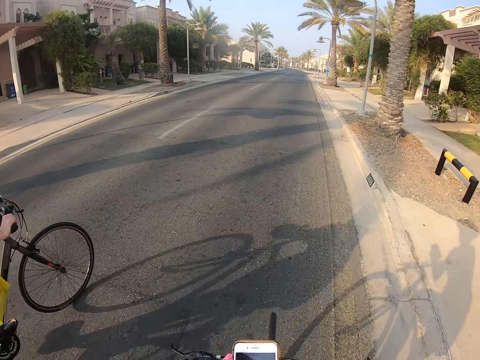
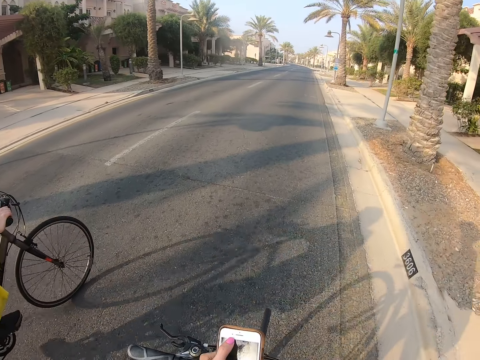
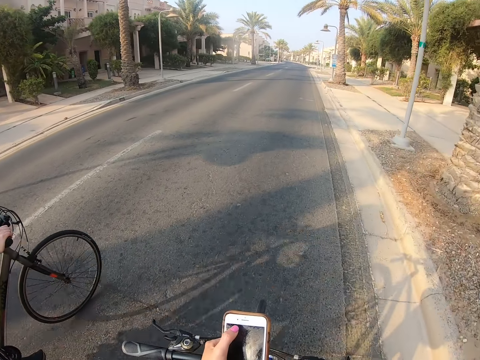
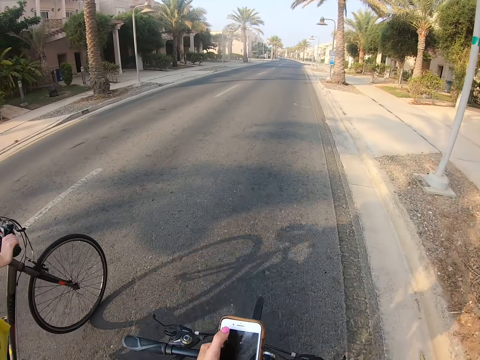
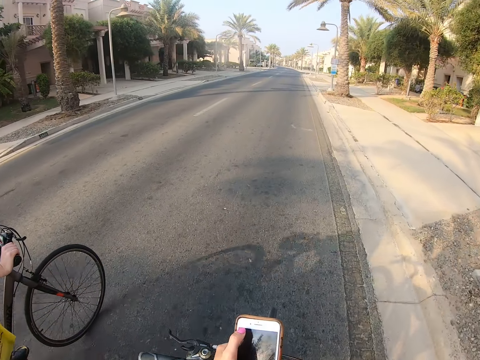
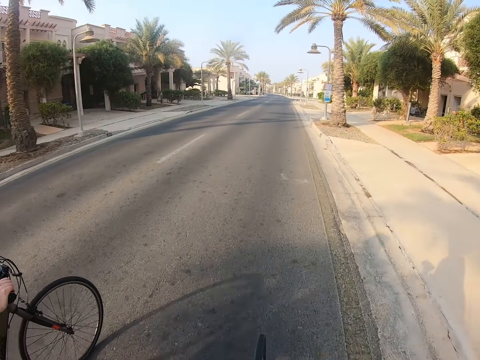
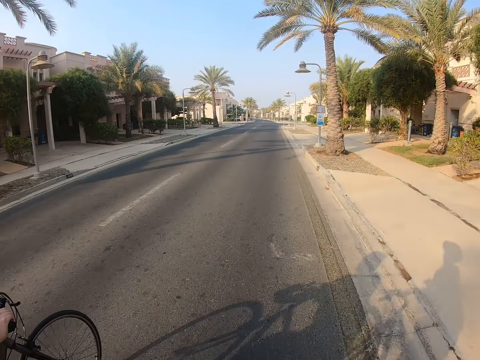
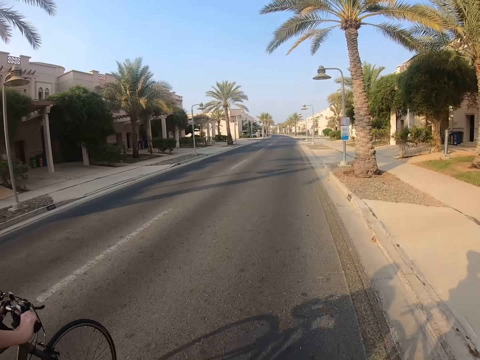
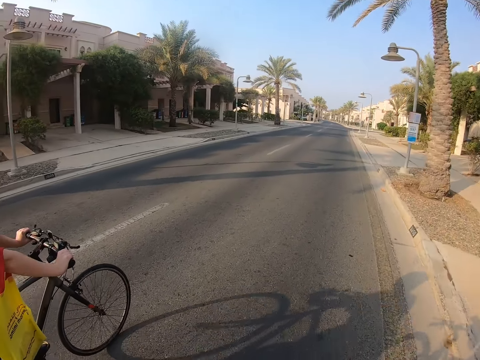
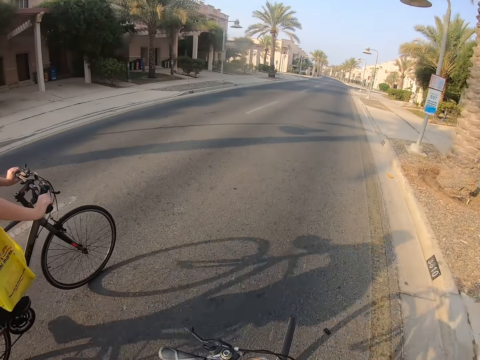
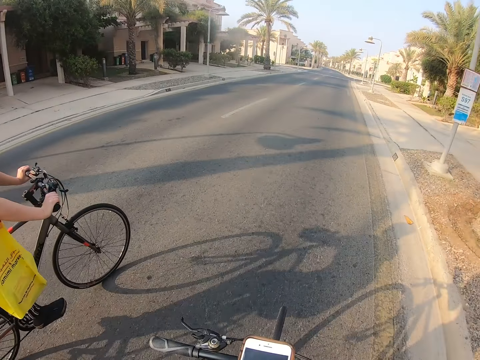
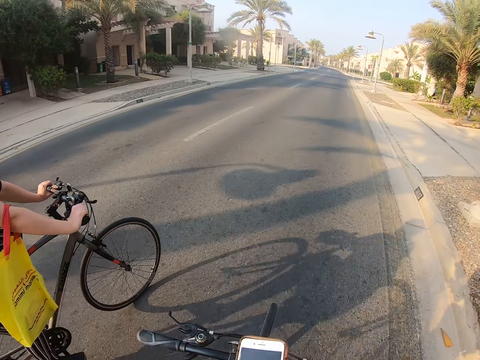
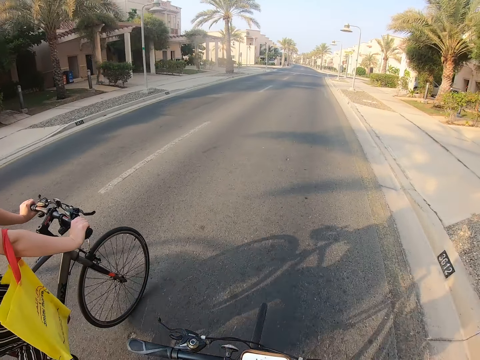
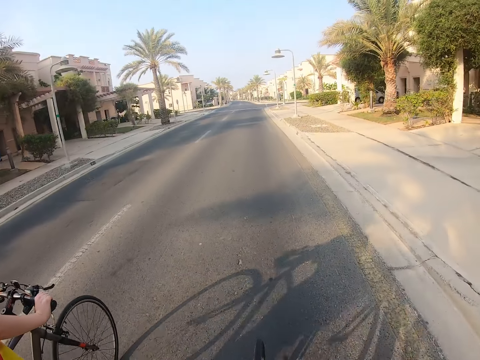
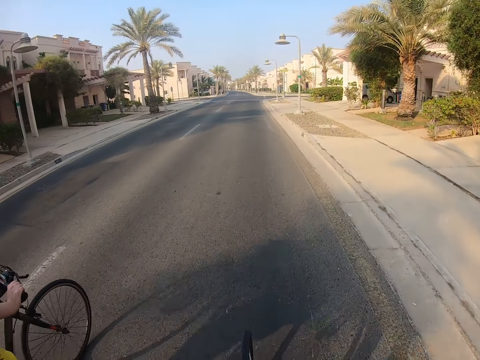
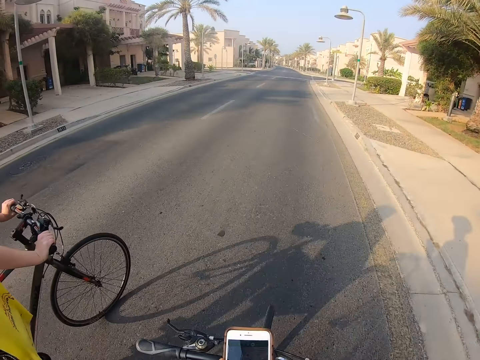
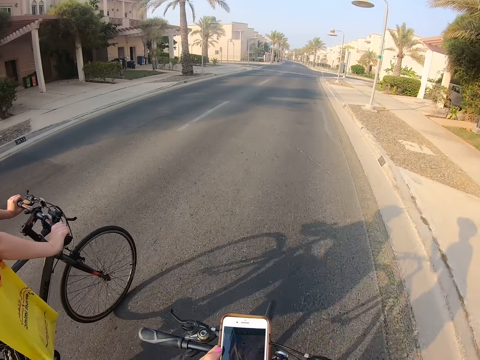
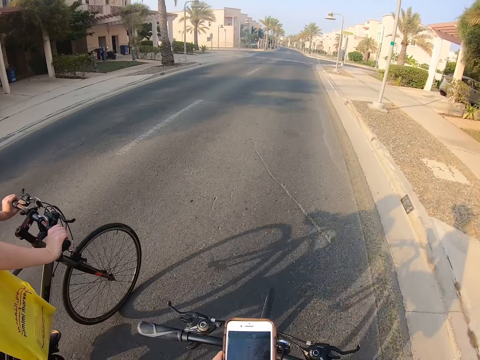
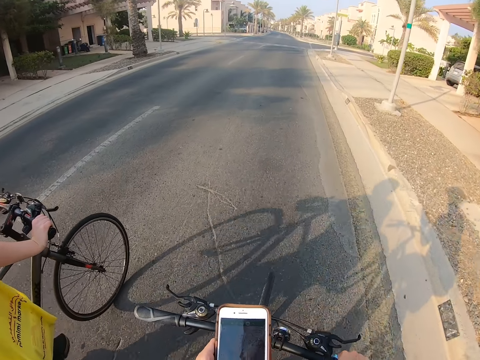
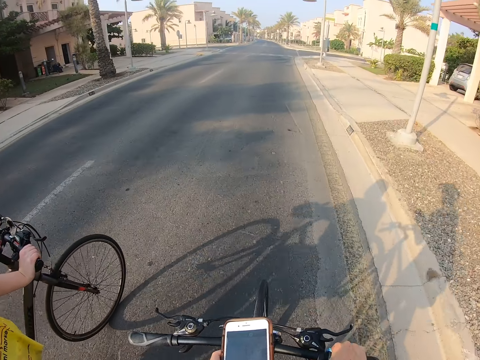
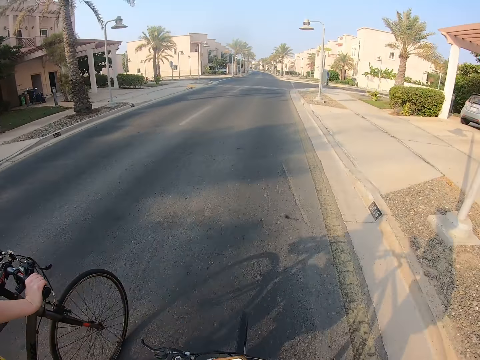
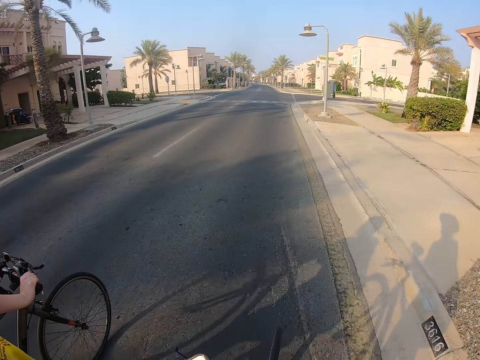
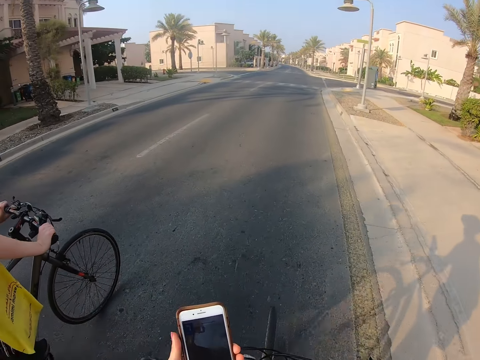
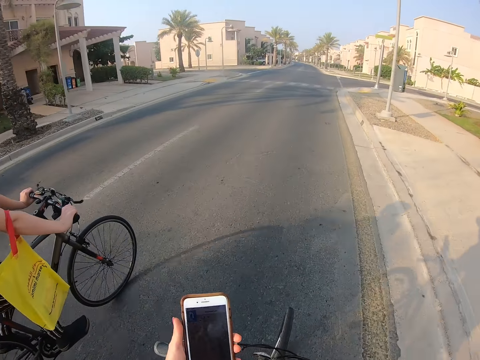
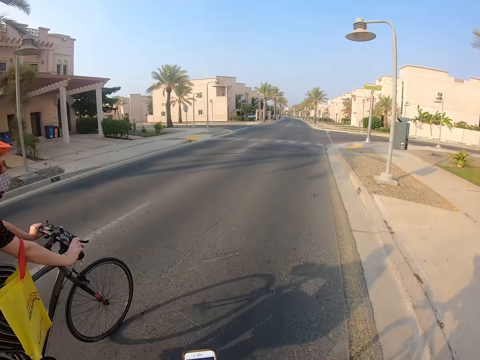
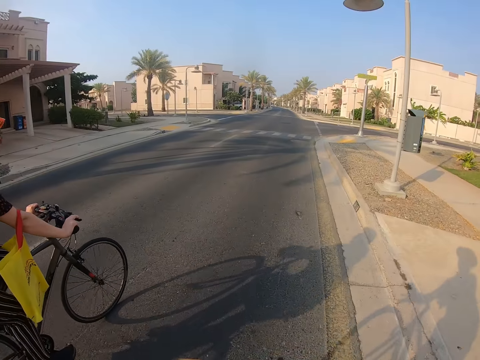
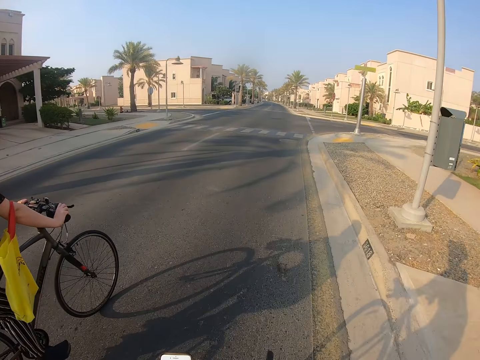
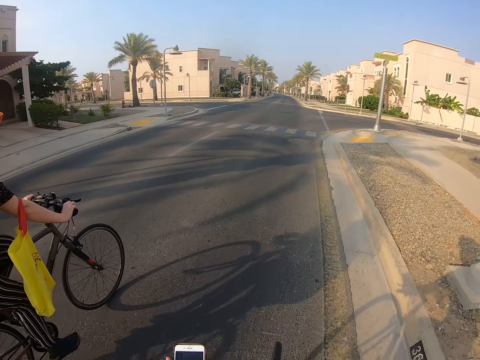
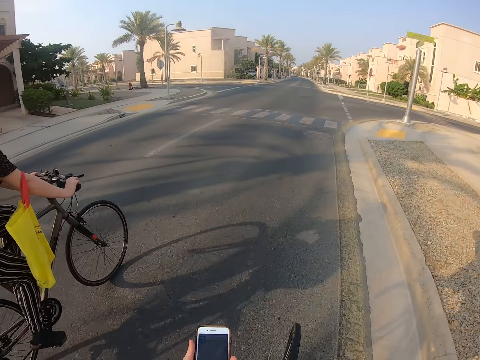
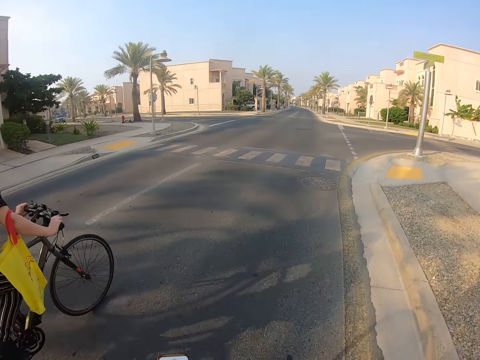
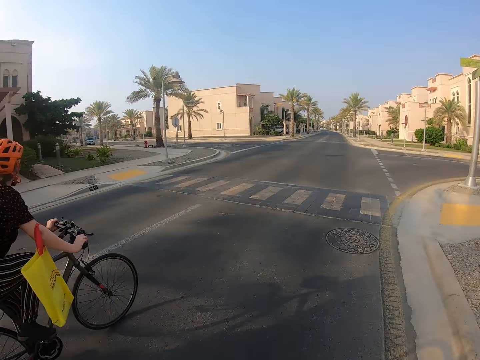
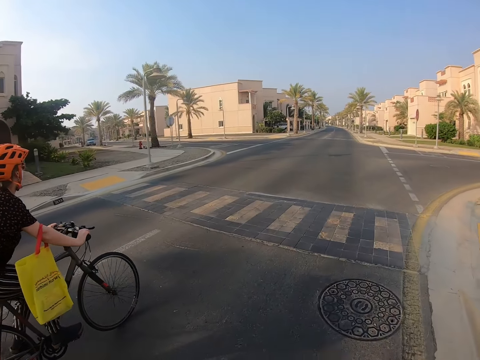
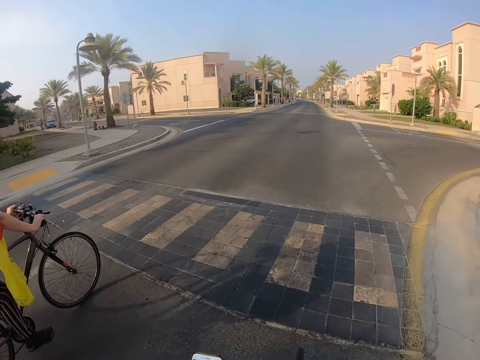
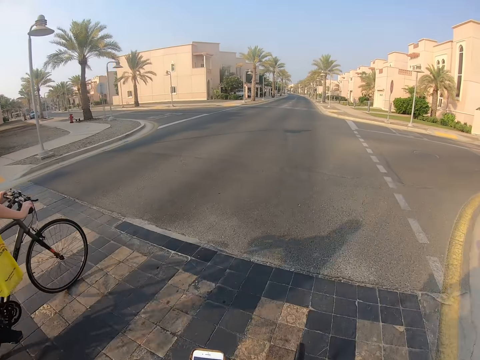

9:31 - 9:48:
The camera wearer stares at the phone. They touch the phone. A lady rides a bicycle.

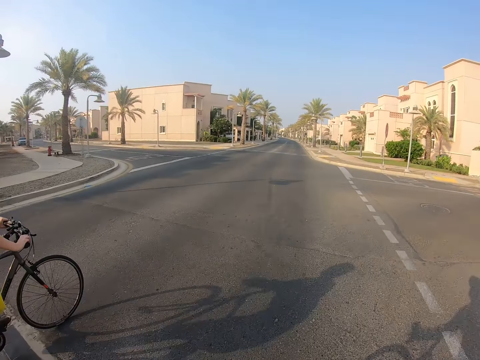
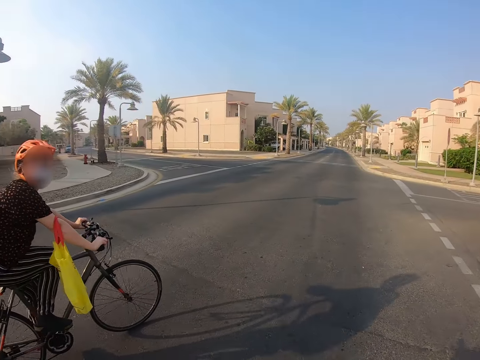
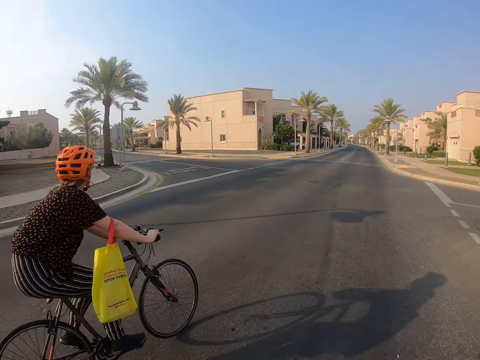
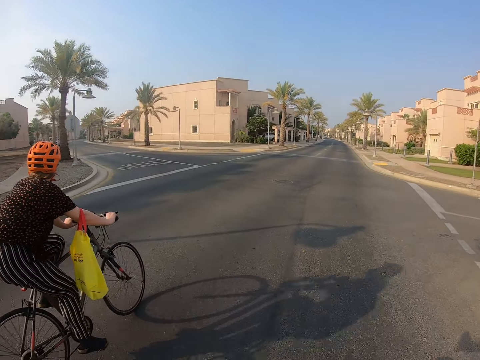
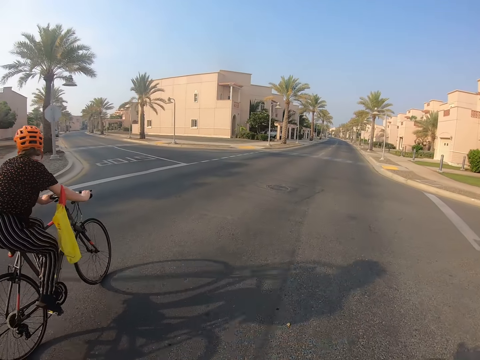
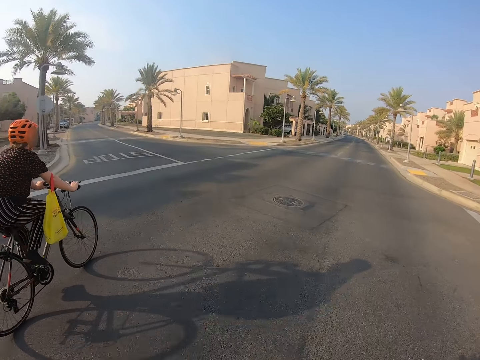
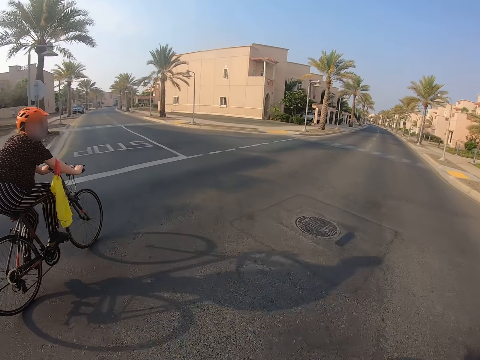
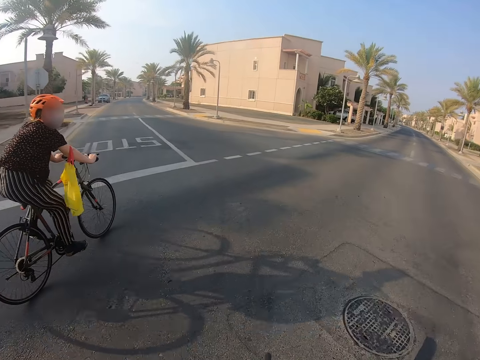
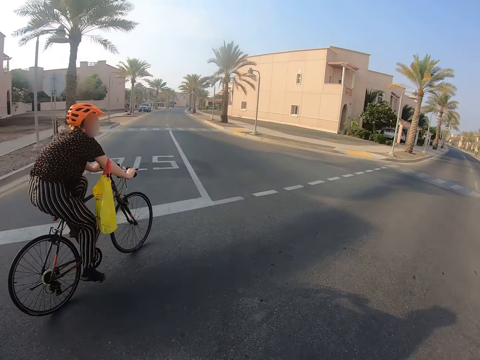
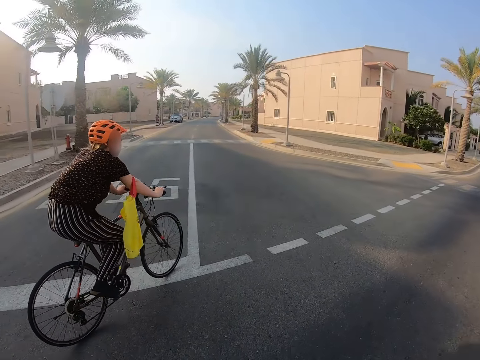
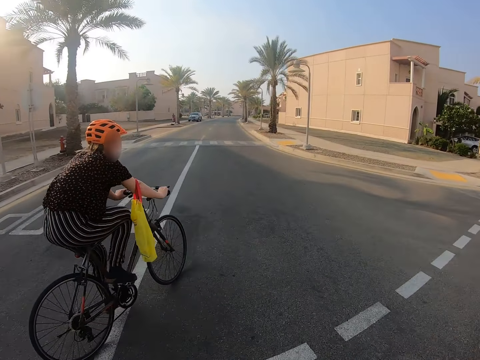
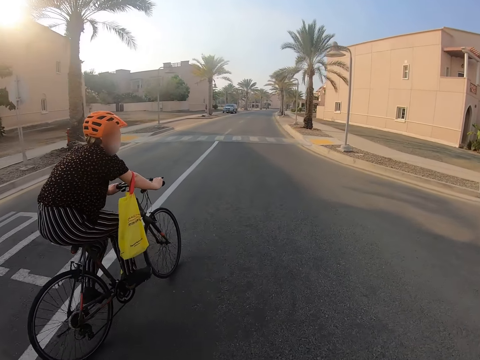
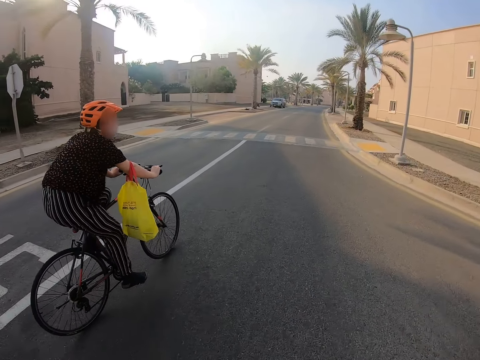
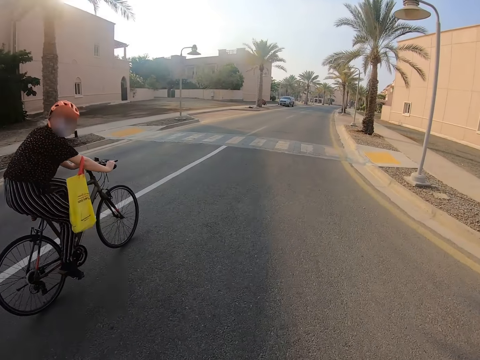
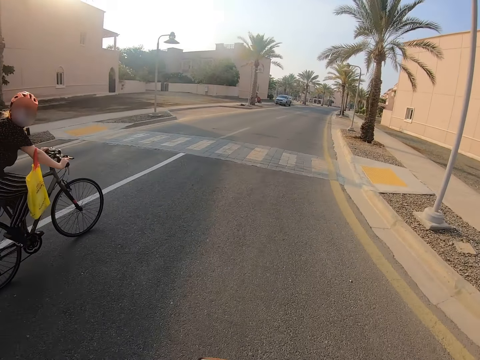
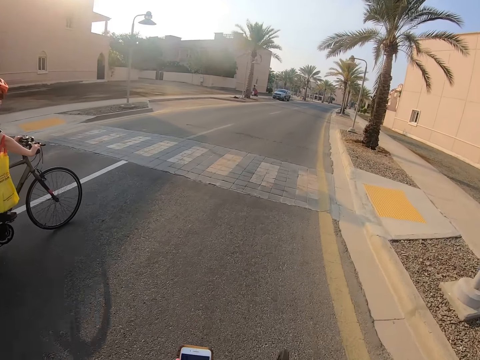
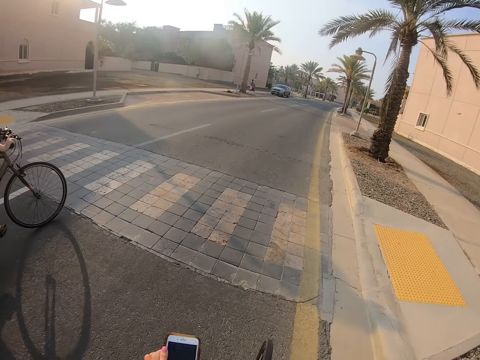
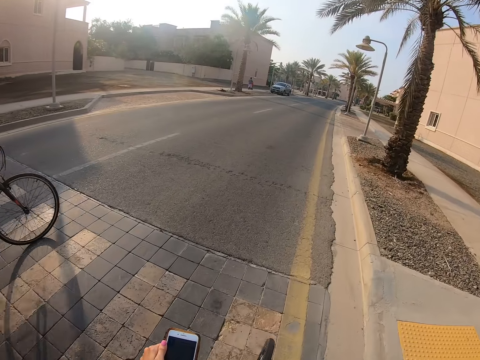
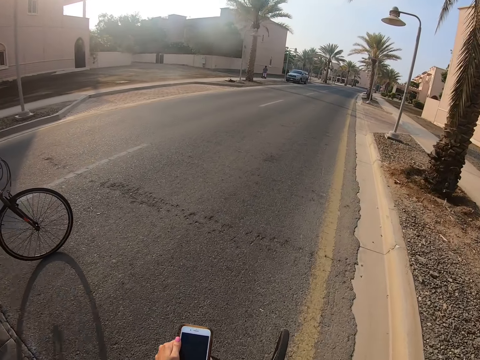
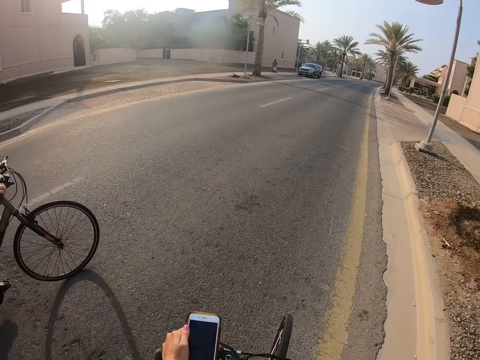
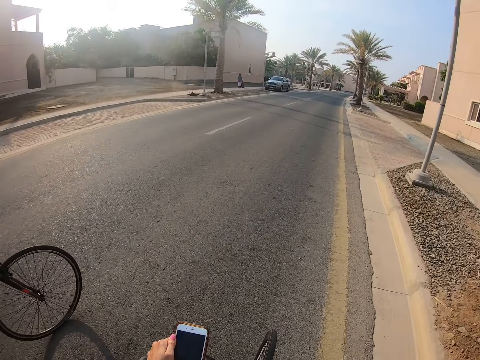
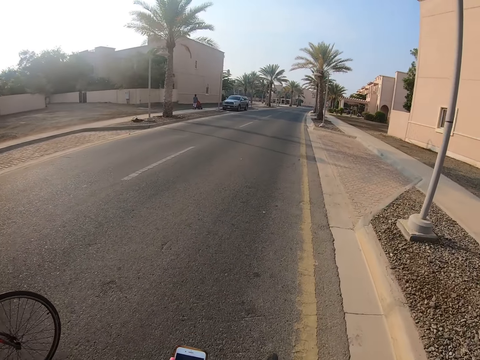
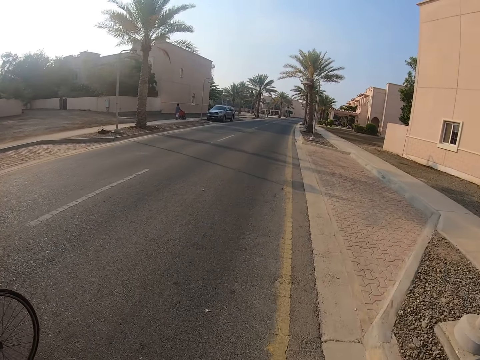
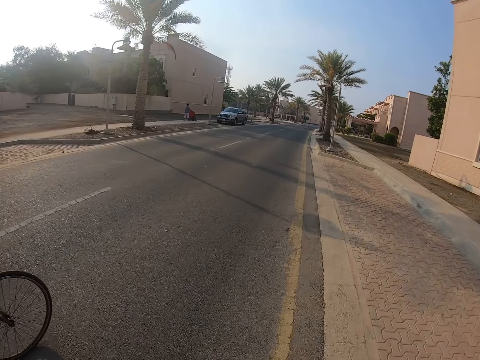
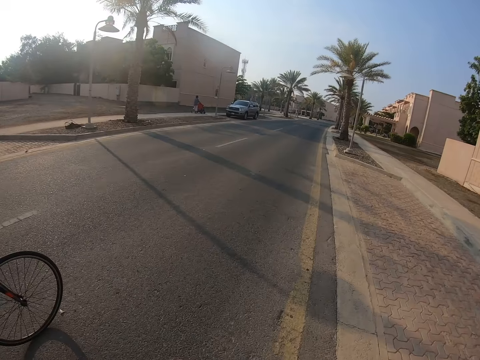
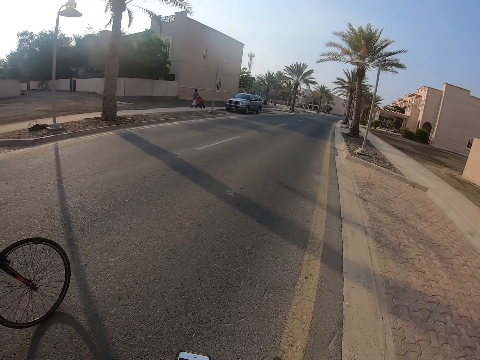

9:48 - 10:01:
The camera wearer touches the phone. They ride a bicycle.
